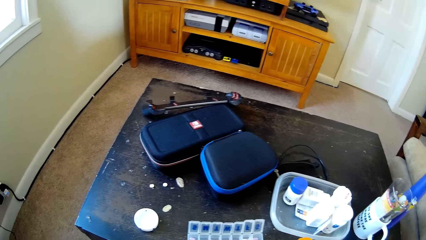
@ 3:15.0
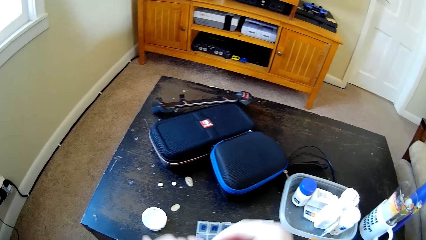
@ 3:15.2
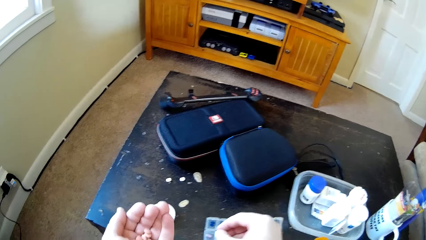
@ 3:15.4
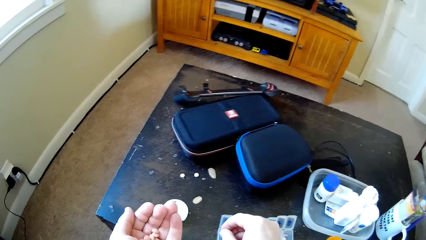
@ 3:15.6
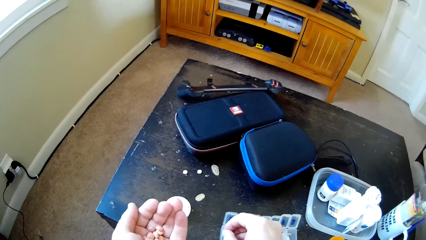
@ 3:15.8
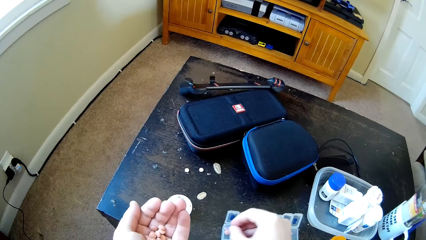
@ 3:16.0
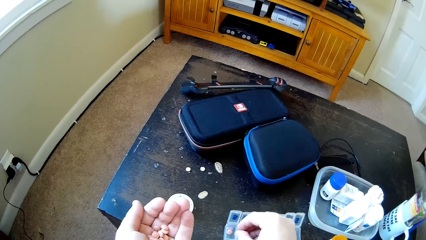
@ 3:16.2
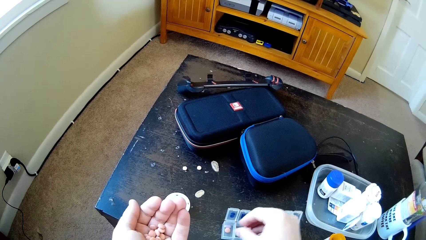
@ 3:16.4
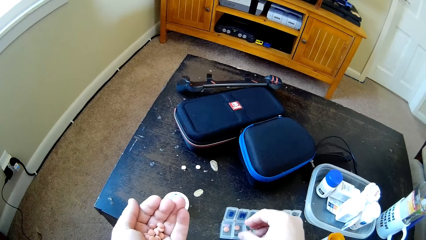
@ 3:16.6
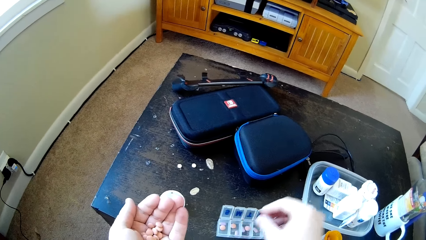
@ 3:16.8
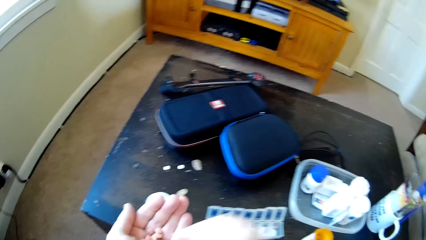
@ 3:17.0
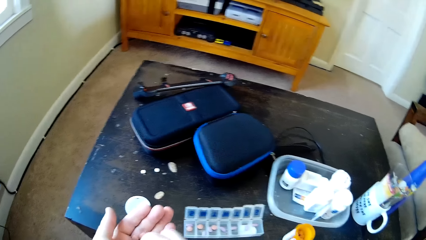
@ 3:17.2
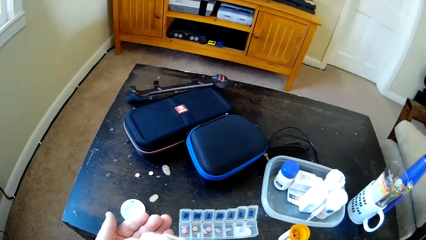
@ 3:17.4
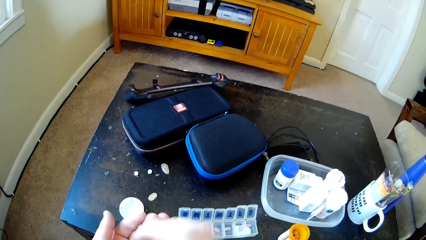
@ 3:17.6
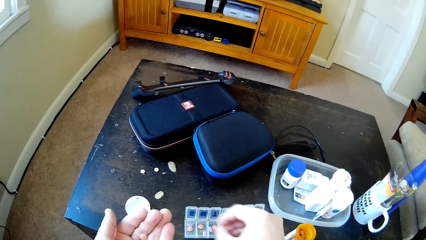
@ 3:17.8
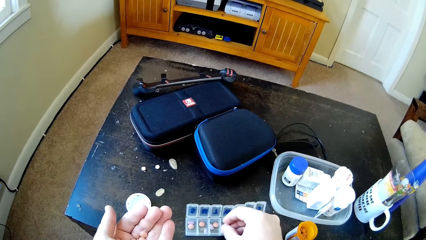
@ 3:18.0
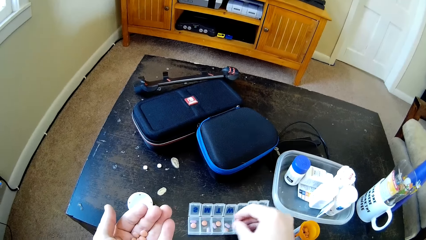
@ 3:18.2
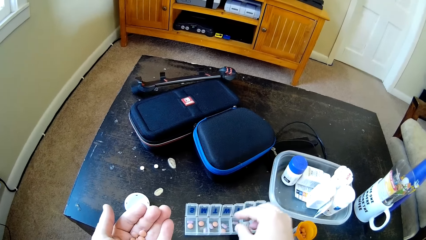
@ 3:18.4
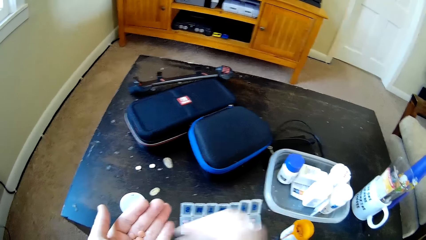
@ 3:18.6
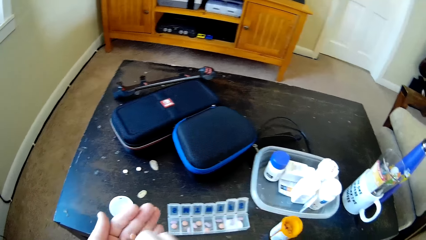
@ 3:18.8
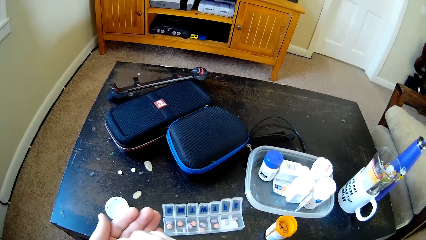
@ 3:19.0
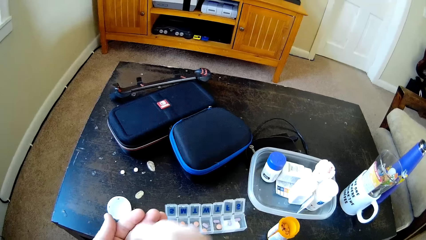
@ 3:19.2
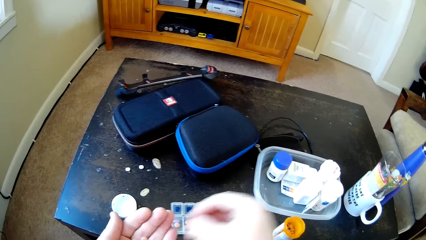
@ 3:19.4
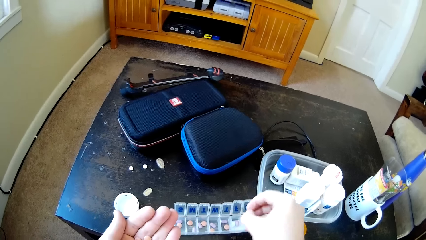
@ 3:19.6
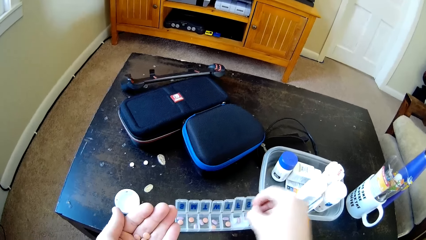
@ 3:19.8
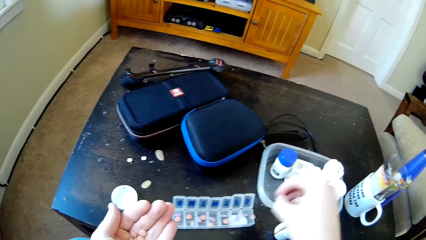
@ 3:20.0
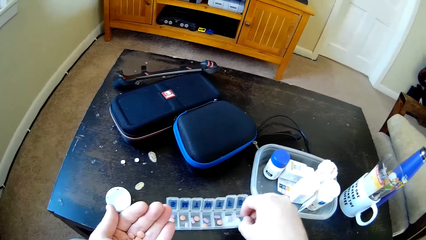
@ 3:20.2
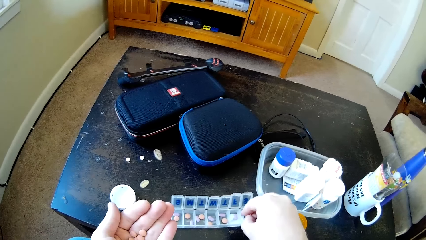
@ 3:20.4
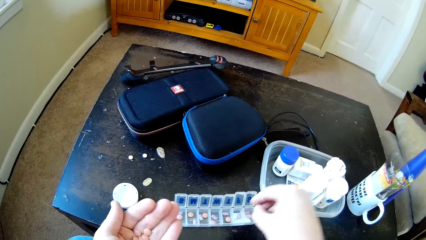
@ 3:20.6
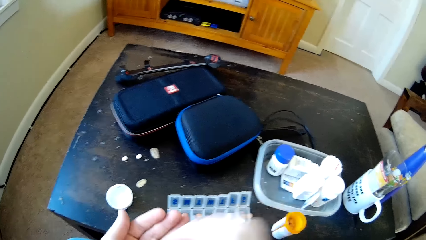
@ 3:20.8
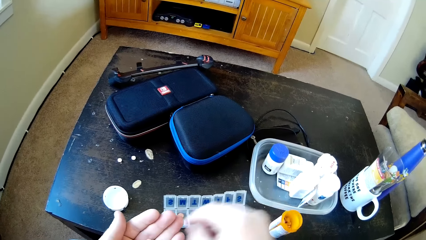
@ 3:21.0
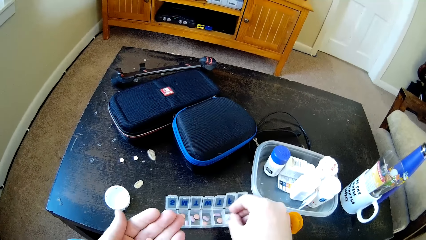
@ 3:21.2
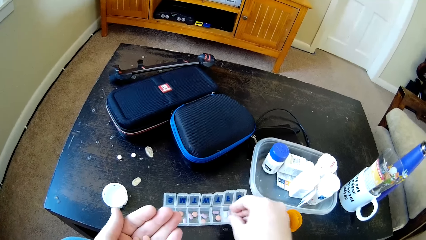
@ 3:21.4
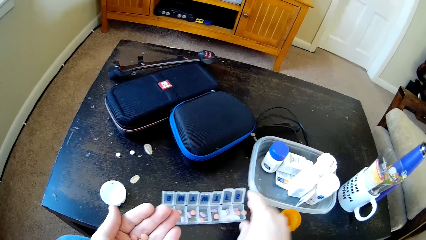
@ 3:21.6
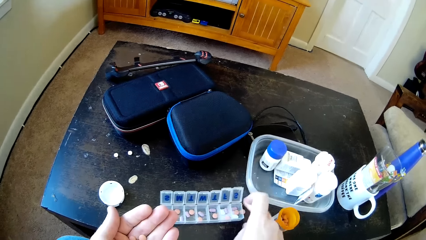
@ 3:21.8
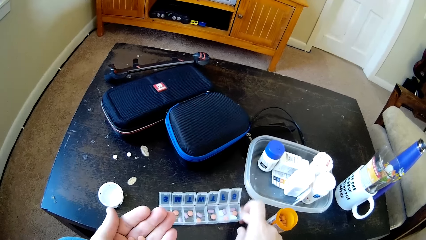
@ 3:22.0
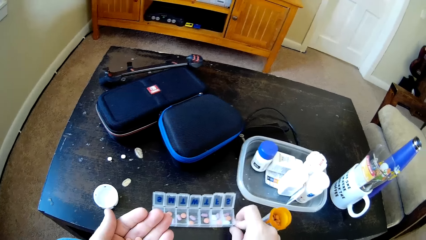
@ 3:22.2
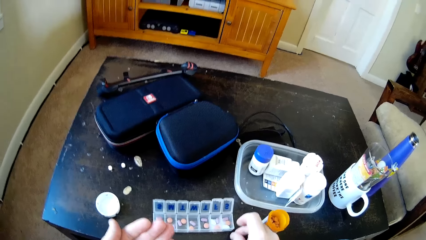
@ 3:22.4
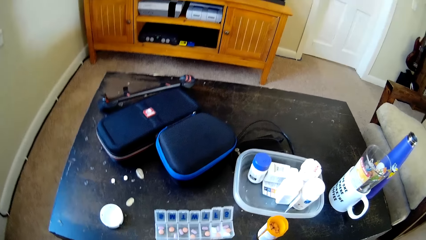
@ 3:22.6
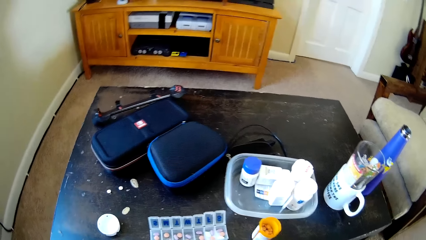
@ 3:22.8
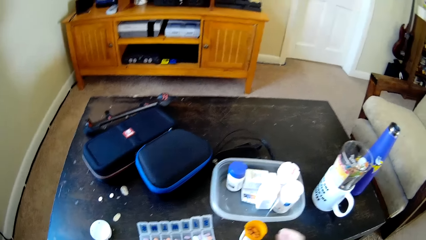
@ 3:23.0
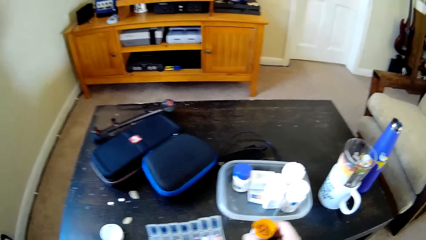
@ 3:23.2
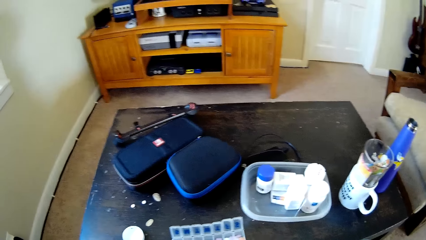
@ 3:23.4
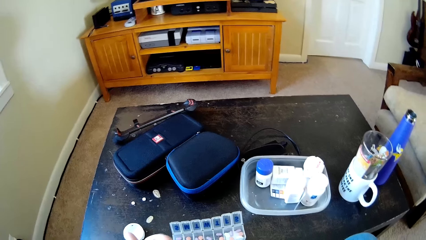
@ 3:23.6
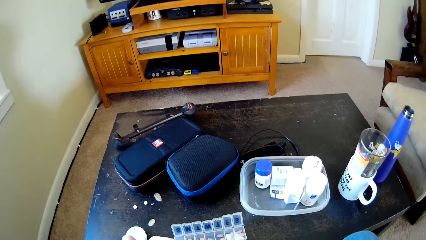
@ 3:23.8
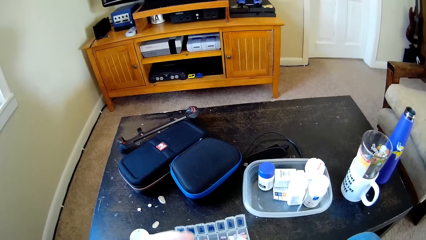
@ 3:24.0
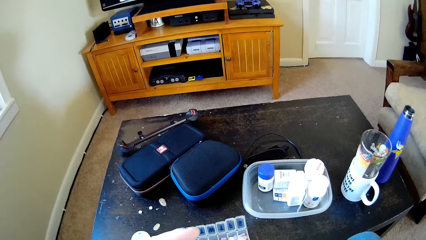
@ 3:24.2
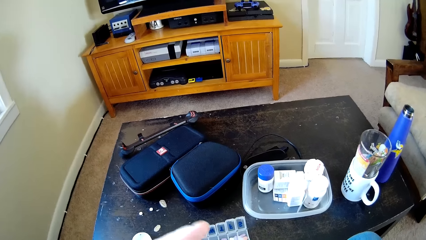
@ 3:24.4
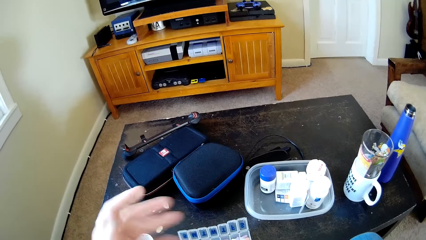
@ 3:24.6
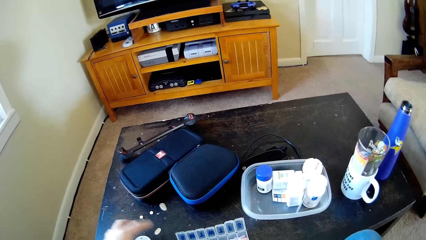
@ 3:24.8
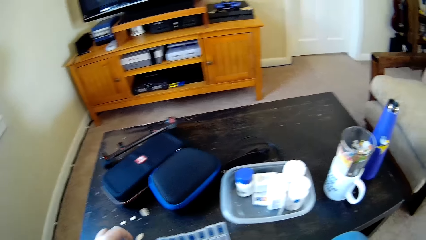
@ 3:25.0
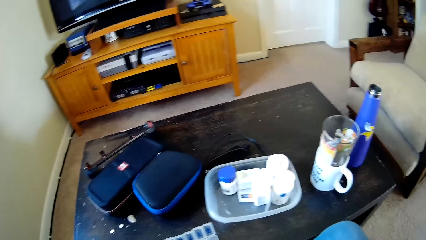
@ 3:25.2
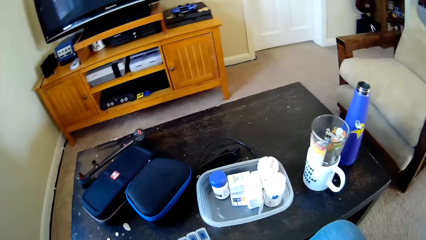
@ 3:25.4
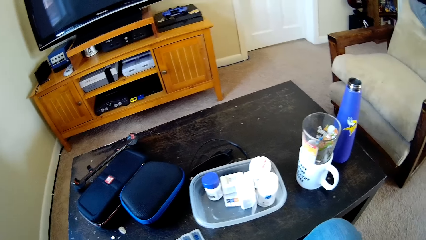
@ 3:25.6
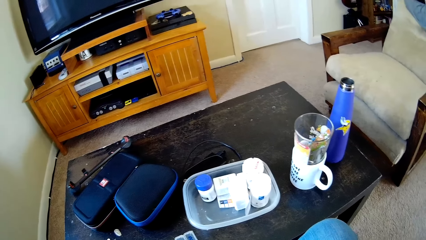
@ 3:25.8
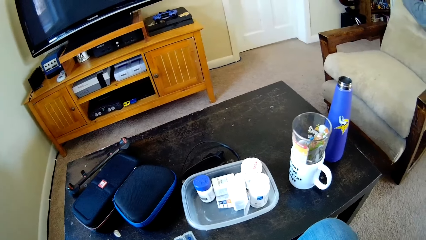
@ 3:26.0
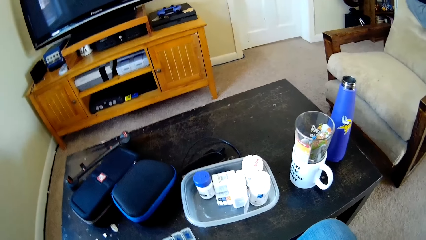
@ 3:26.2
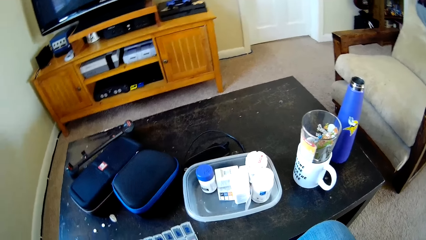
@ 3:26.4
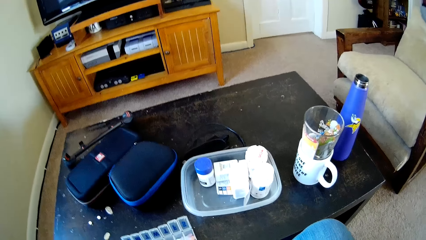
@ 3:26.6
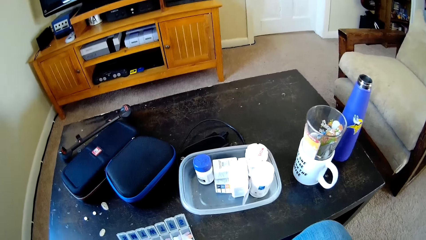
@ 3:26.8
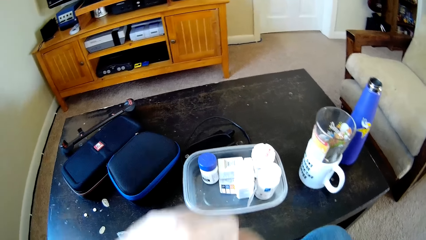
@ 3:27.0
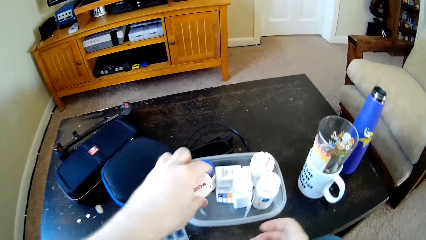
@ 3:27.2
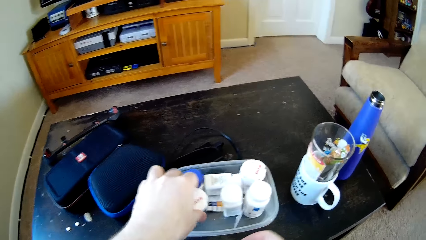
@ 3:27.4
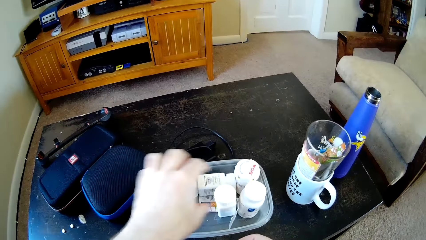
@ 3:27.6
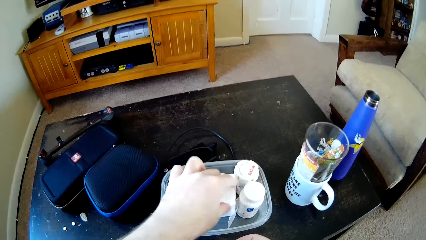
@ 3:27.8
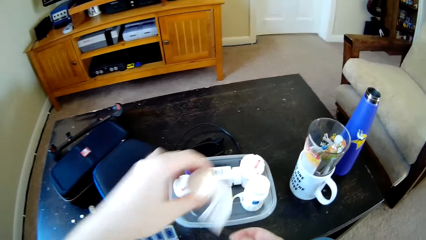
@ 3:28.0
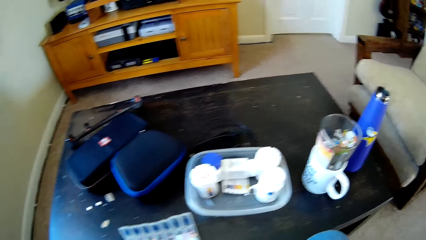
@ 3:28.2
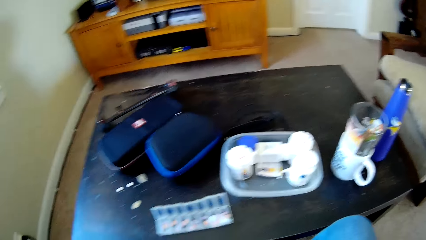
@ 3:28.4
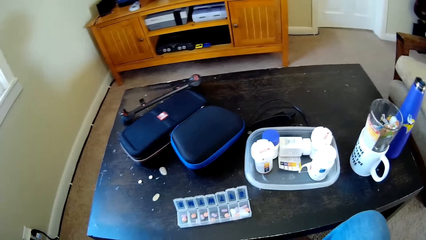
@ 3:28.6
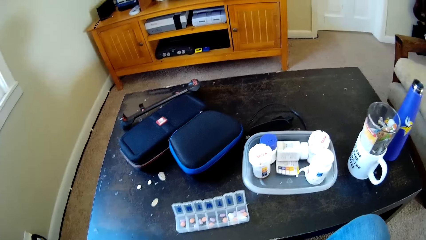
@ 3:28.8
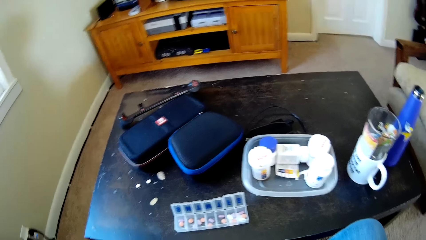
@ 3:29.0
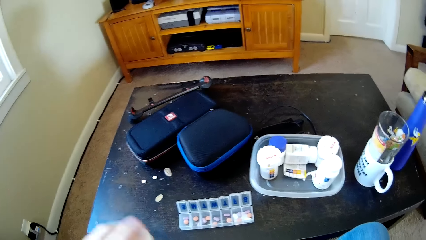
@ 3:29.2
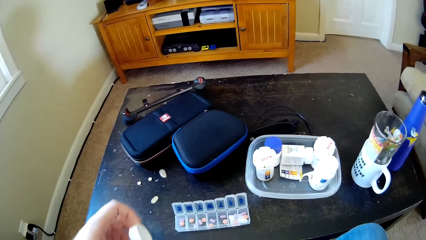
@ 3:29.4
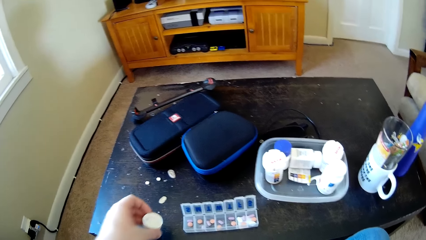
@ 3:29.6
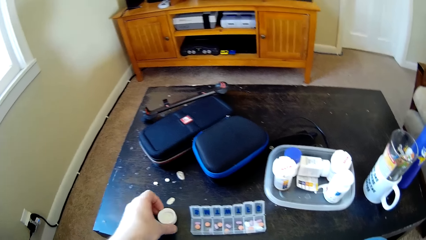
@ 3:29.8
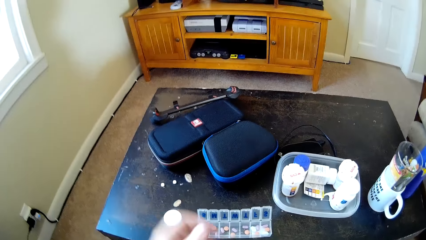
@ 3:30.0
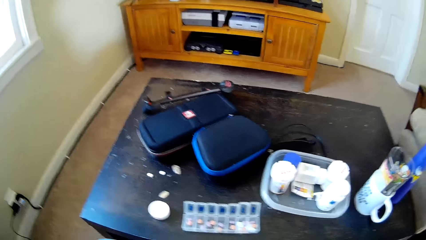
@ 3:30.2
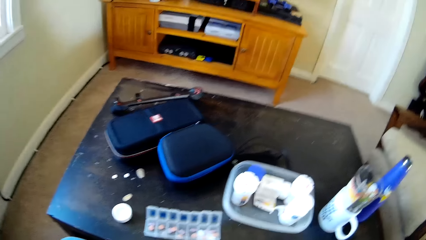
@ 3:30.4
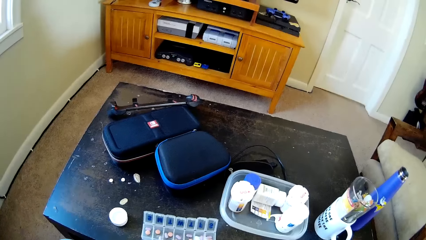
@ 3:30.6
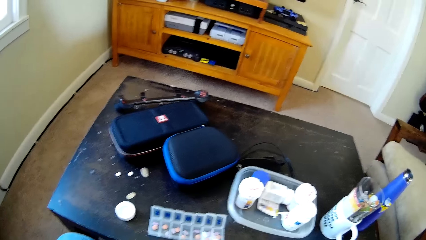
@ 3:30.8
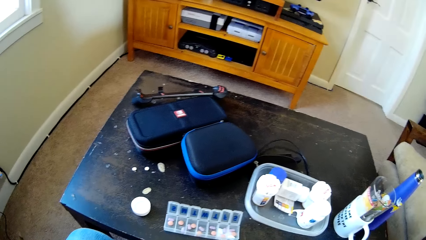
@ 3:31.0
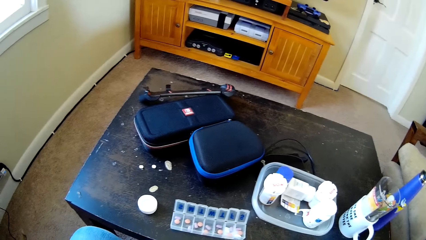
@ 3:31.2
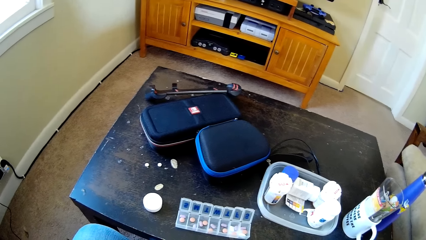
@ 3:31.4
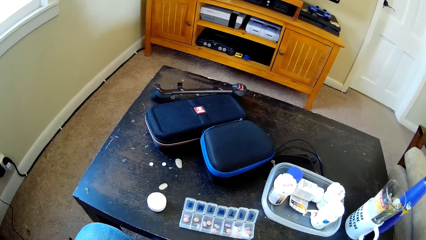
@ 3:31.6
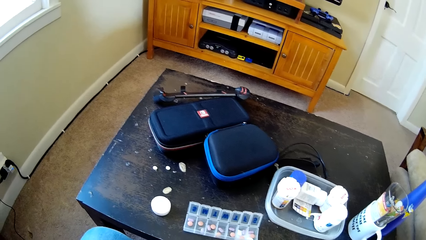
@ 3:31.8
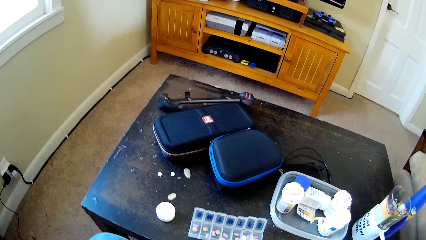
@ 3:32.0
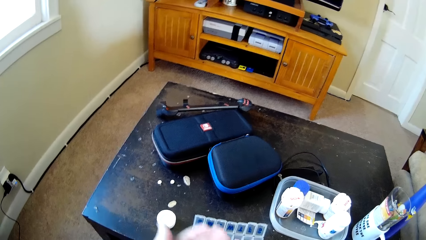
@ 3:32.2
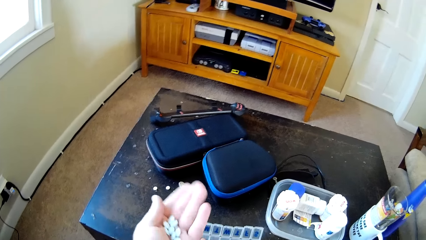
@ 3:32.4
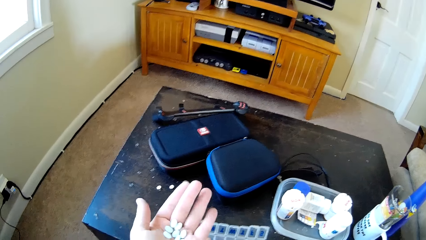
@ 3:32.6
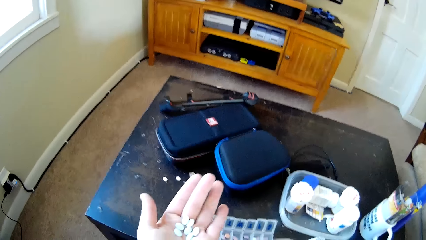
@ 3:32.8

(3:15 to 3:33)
The camera wearer puts the drugs on a tin on the table. They close the tin. They put the bottles in the tin and pick another bottle from the tin. They put the bottle lid on the table.
